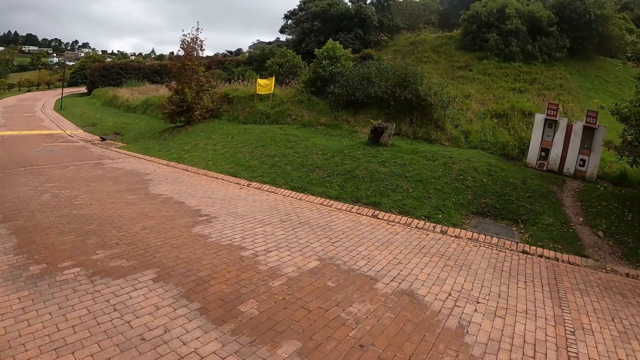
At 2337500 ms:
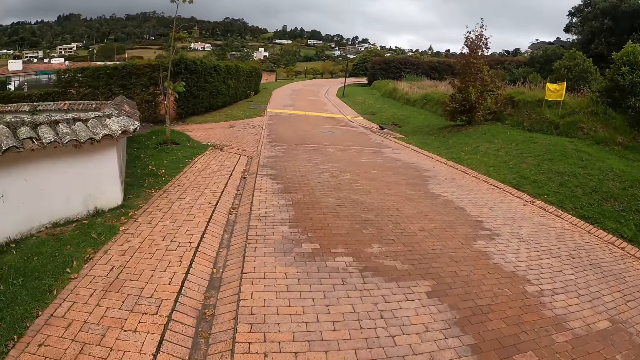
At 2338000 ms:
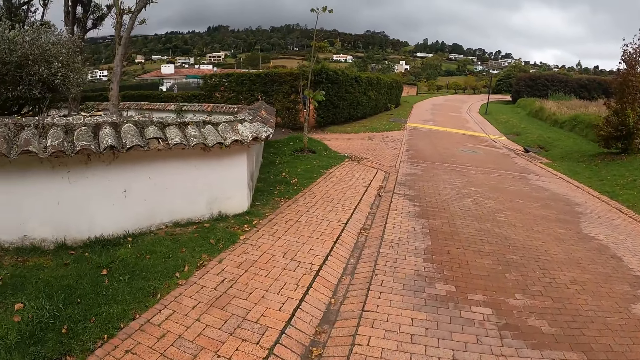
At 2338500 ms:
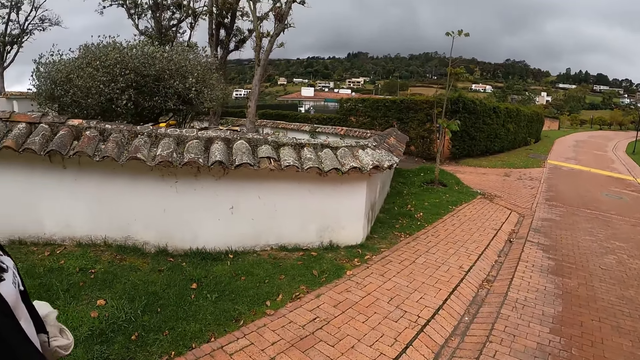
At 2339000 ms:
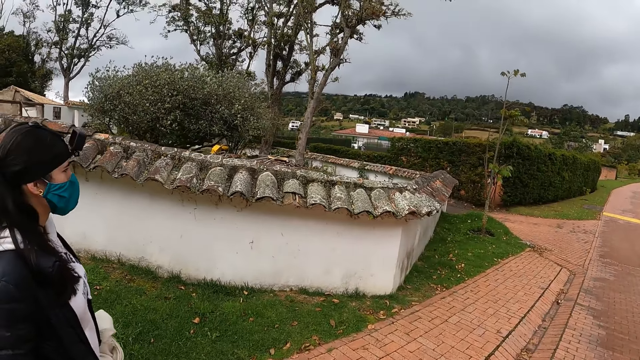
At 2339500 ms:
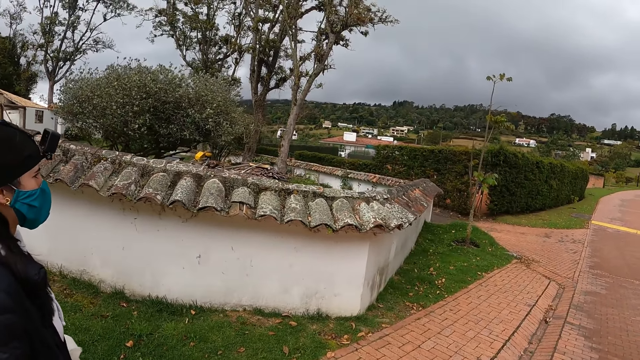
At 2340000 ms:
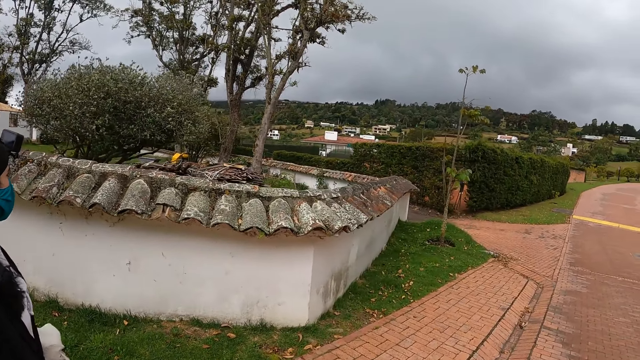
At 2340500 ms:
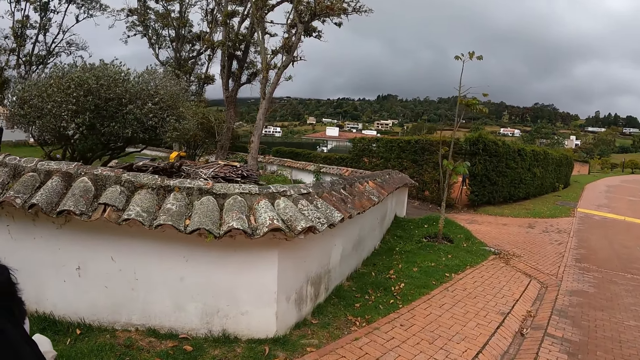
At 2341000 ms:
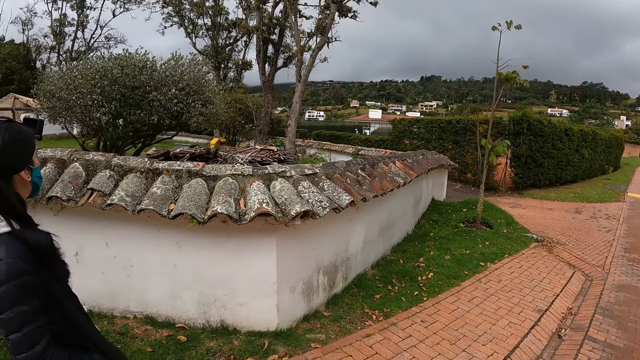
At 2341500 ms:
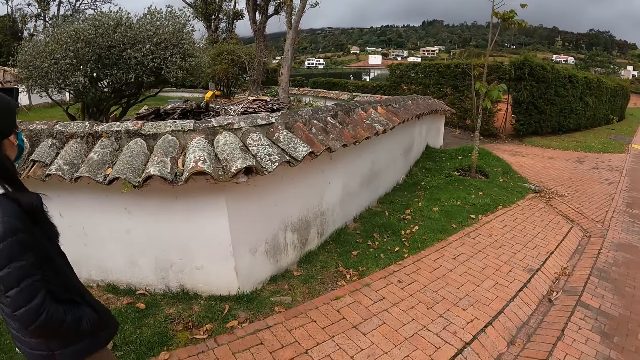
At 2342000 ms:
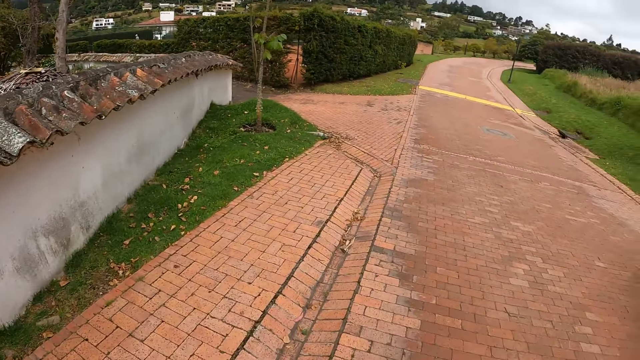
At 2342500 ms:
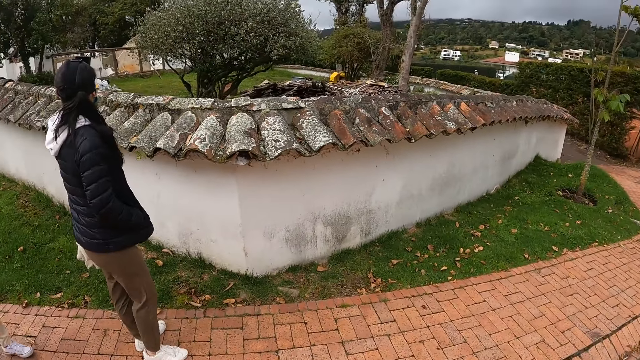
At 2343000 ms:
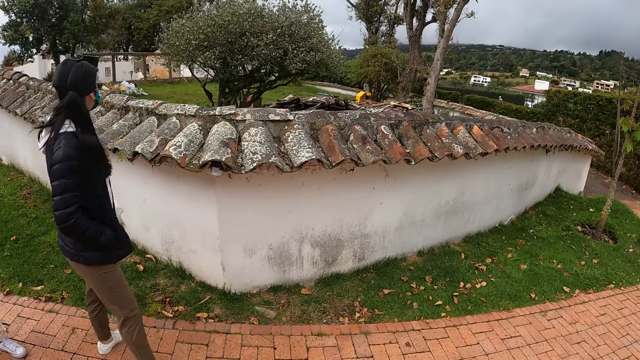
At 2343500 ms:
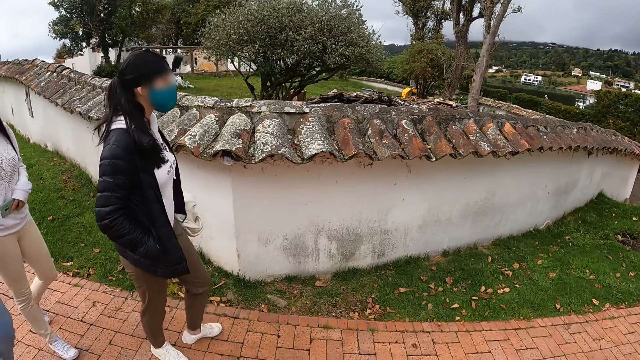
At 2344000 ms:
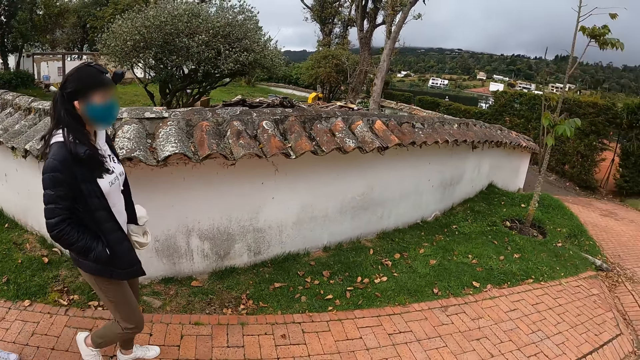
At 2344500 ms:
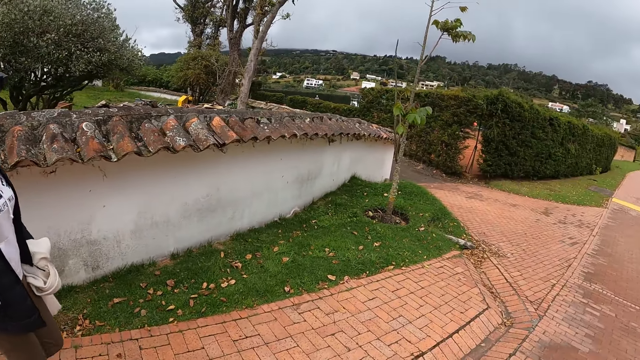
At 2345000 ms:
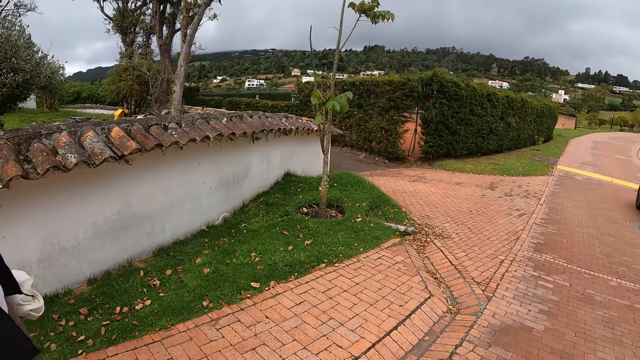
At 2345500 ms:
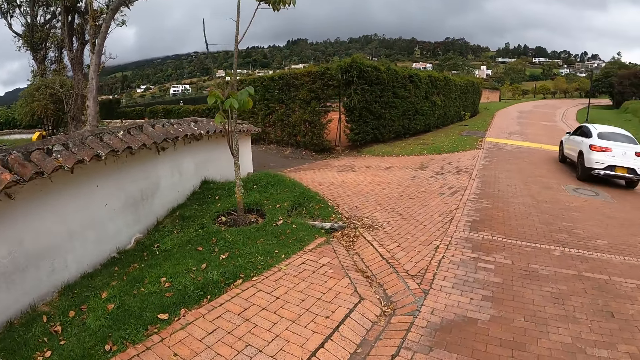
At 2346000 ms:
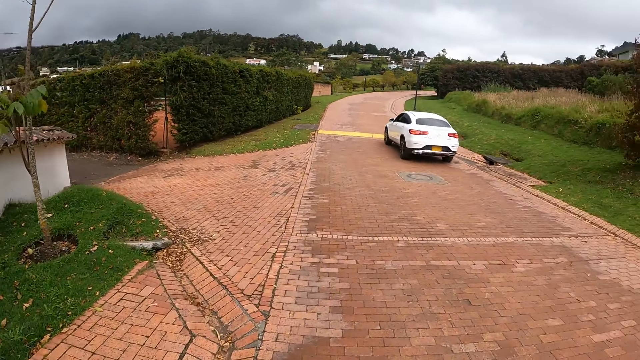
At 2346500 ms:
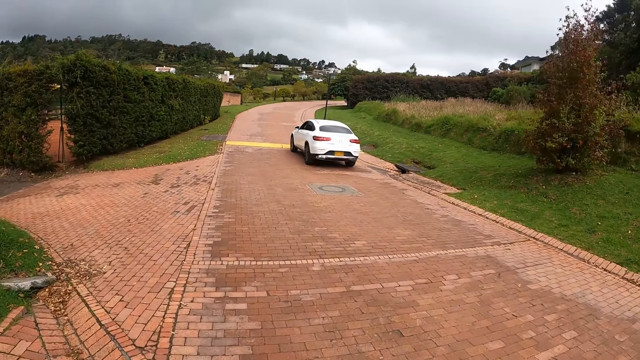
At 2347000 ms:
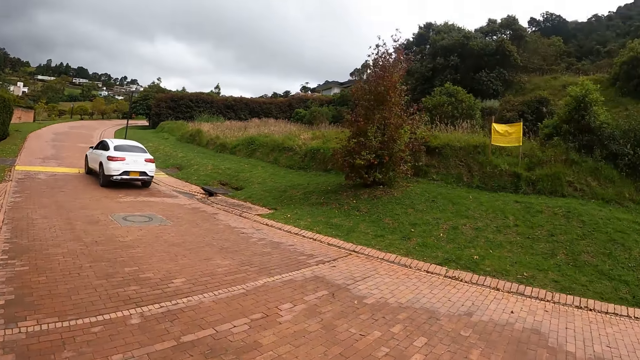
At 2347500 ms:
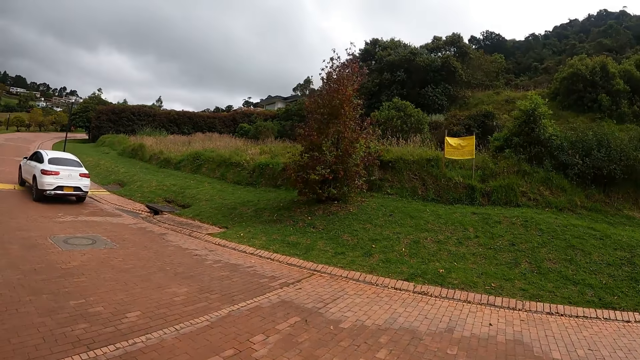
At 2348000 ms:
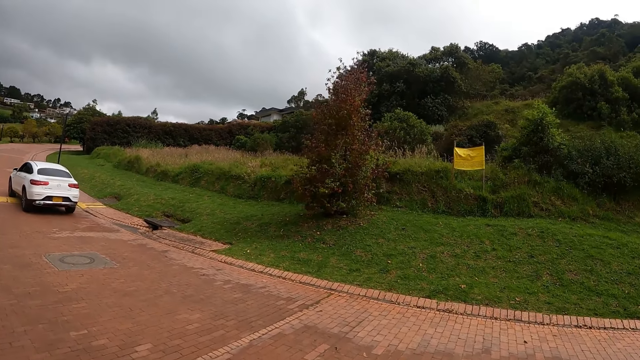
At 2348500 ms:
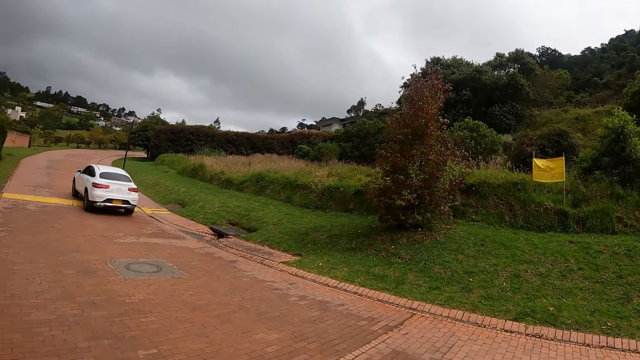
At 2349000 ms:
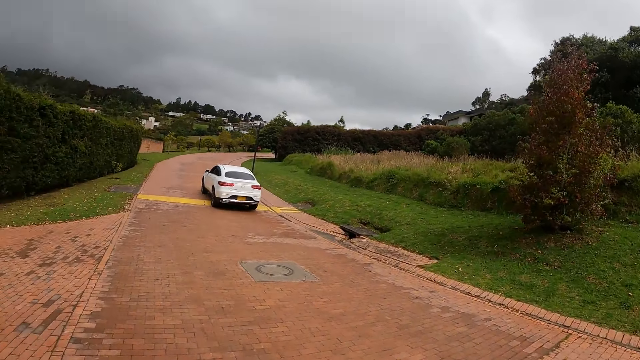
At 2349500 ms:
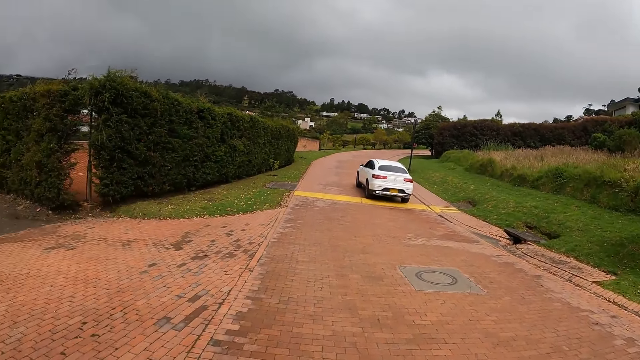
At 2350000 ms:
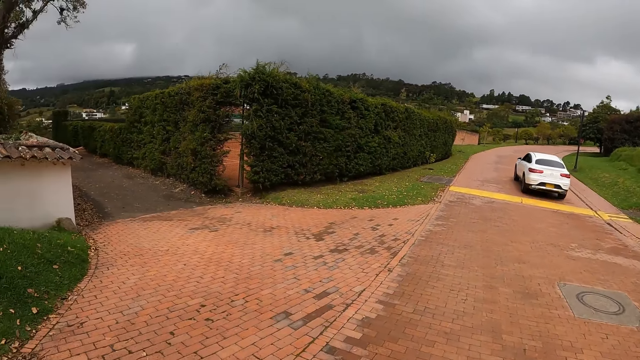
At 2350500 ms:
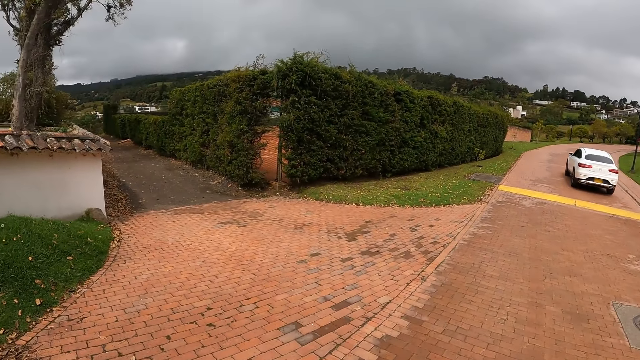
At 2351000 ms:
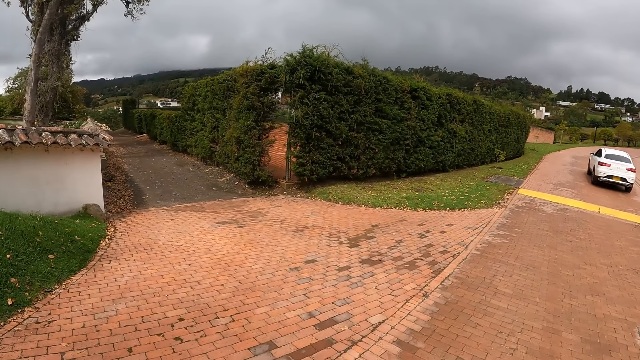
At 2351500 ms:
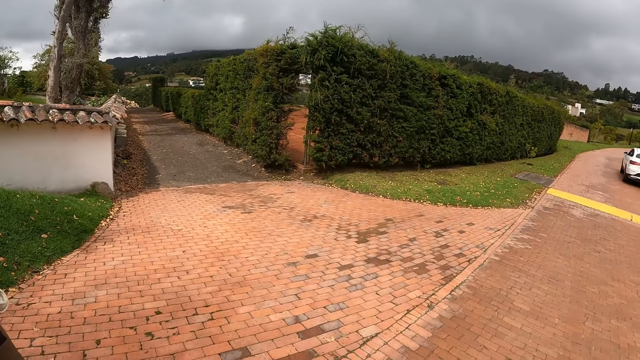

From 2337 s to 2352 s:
A woman walks along the road. The camera wearer walks along the road.

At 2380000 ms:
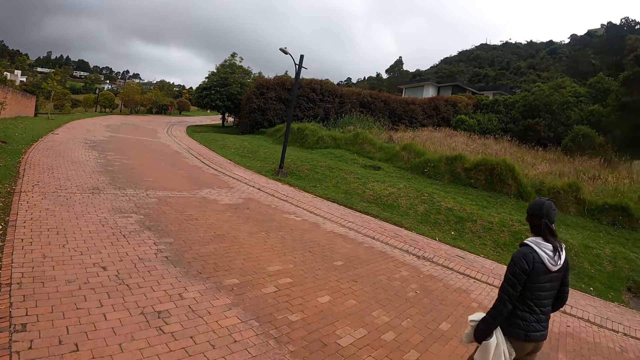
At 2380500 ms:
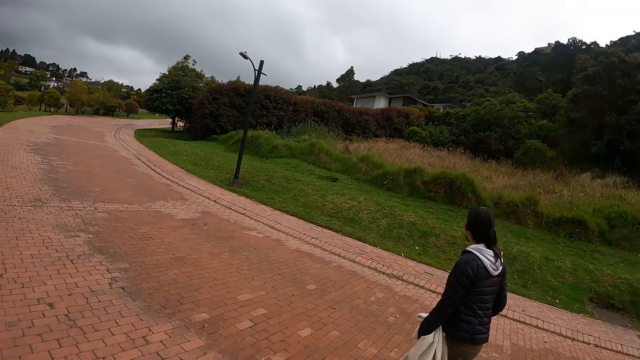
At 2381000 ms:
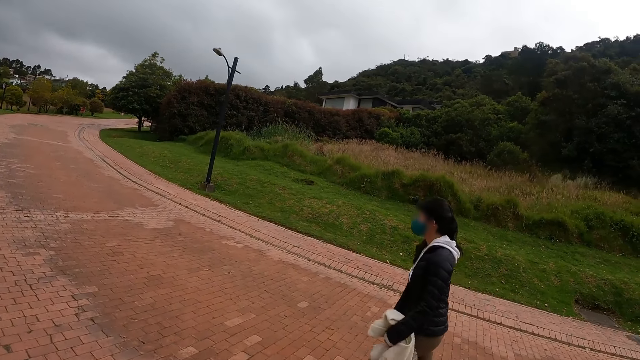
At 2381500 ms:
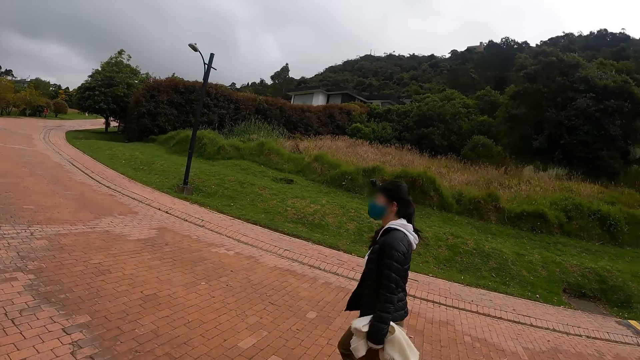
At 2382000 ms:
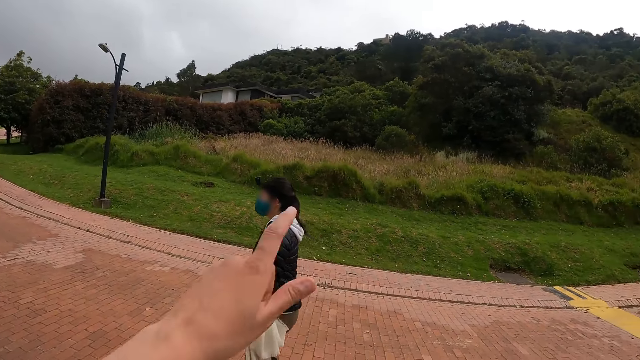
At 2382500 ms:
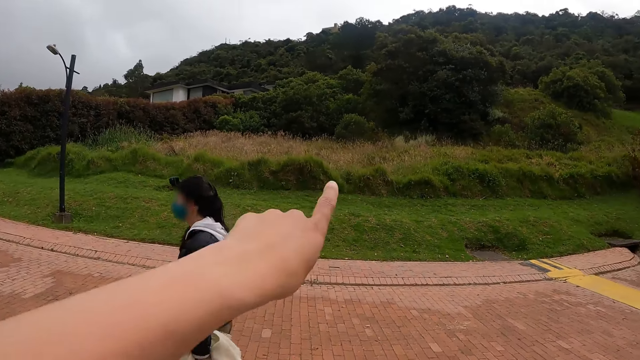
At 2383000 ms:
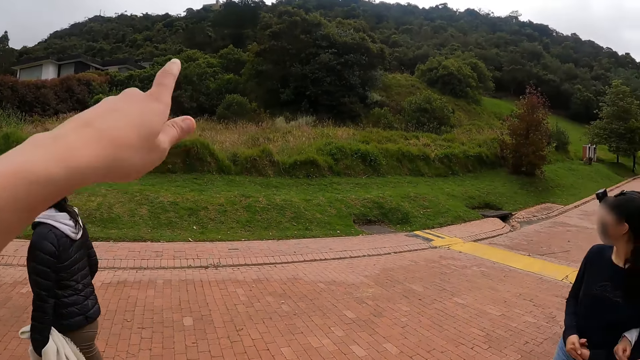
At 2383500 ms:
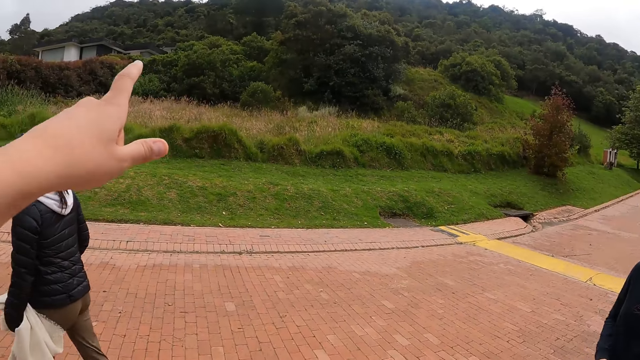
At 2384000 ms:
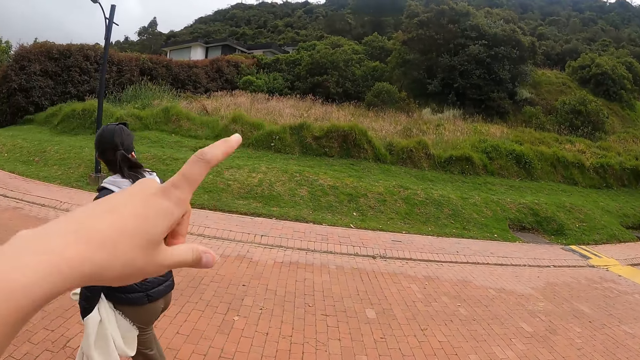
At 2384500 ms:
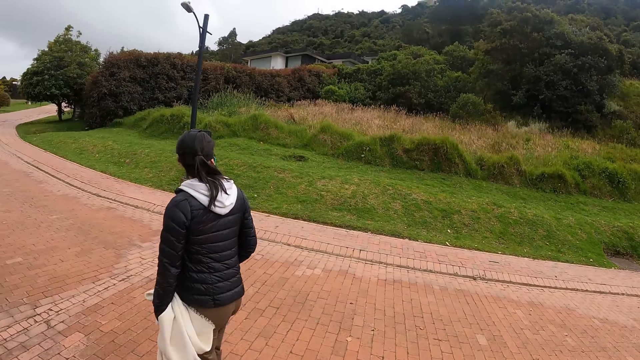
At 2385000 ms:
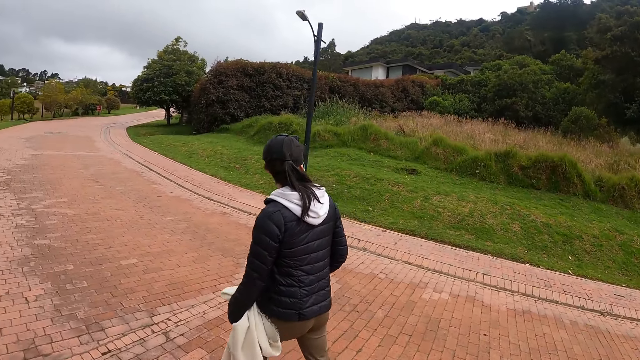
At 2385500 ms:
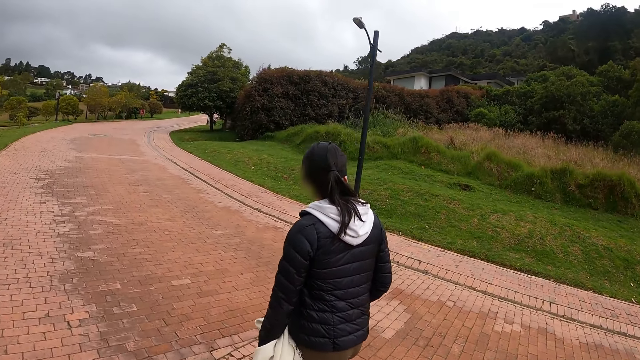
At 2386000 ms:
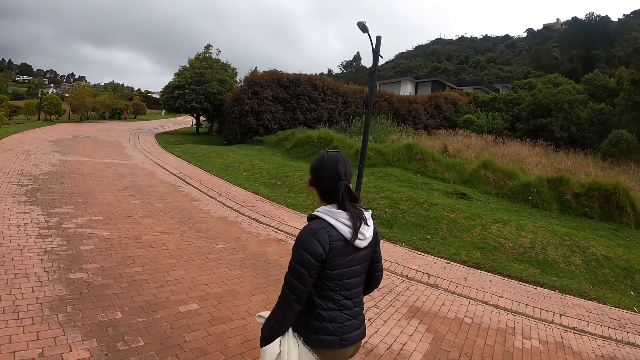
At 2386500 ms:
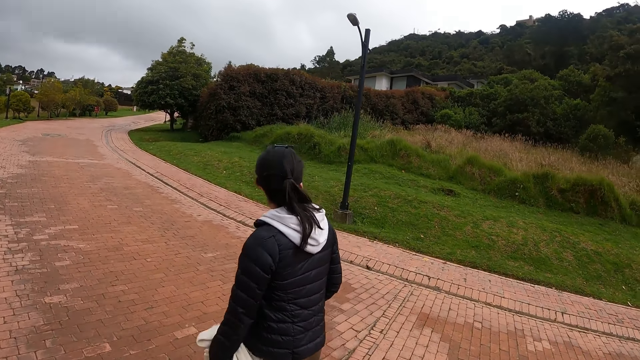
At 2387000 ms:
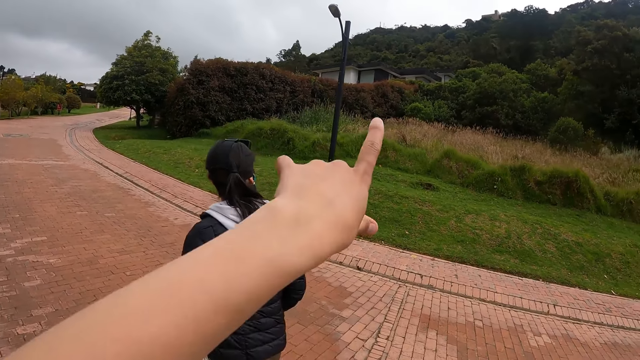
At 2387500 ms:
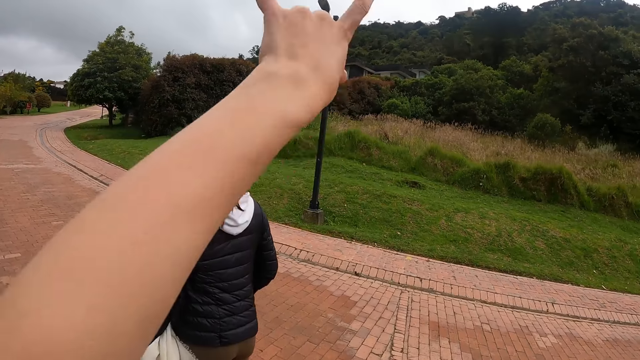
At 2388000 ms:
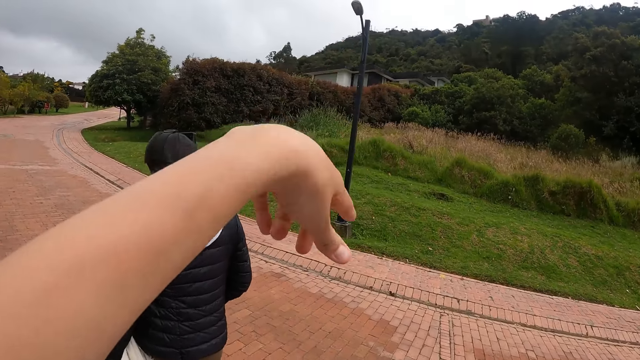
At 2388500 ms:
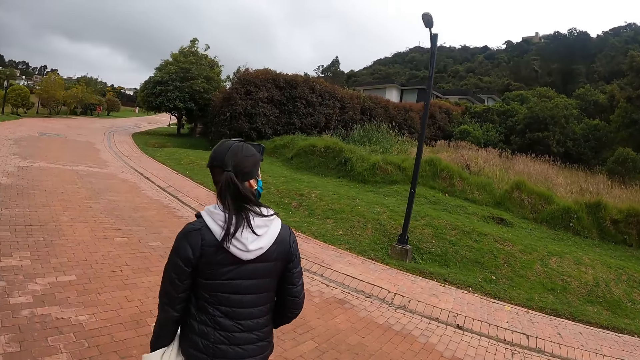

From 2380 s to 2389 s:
The camera wearer points towards a tree with his left hand. He lifts up the hand. A woman walks along the road. The camera wearer points towards a street light with his left hand. He lifts up the hand.
